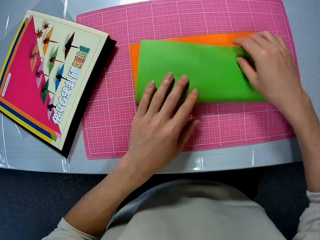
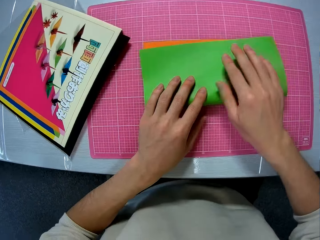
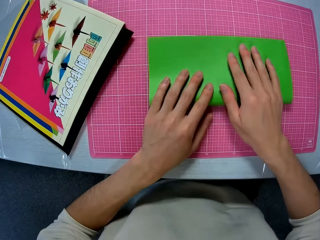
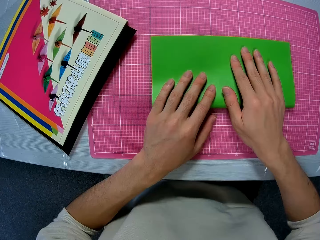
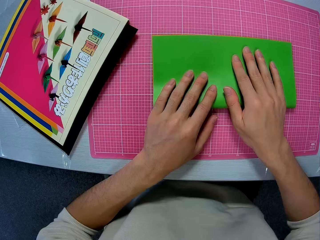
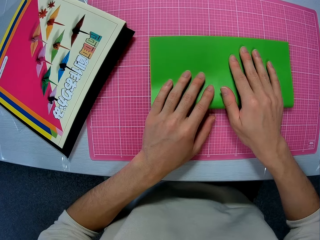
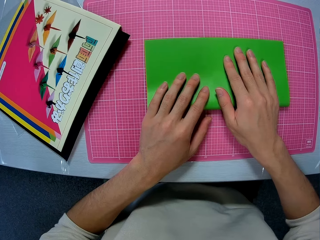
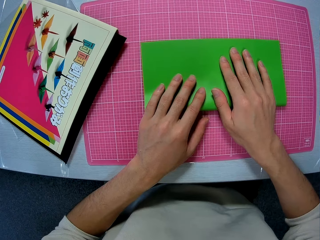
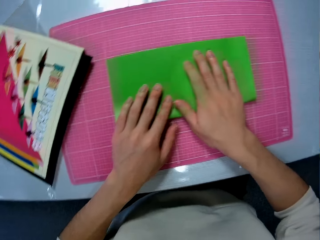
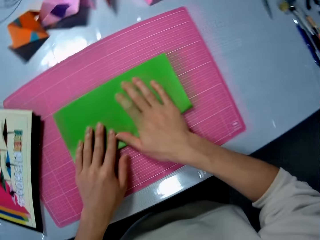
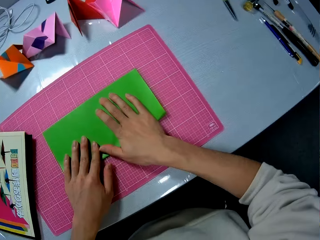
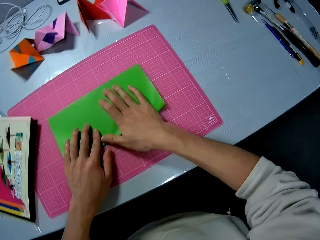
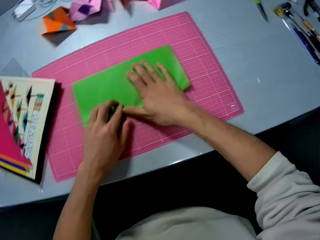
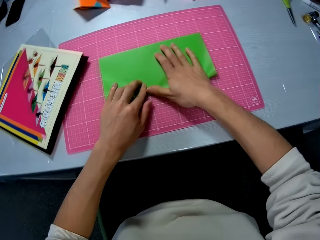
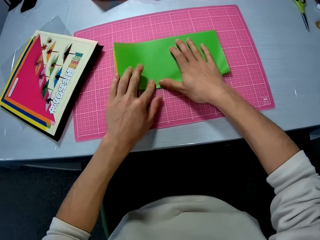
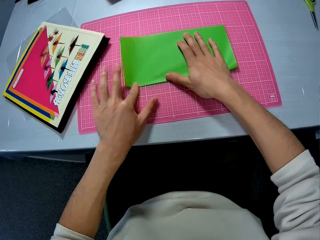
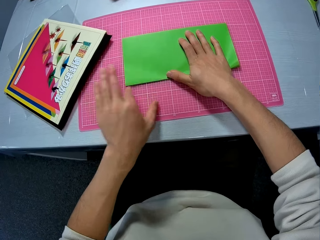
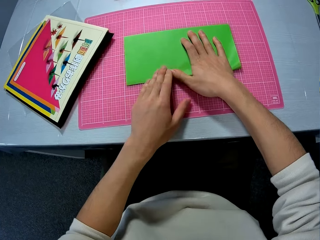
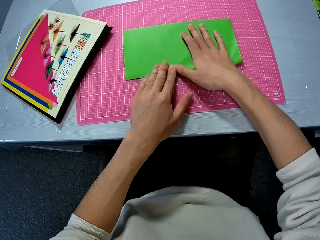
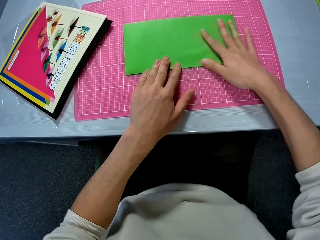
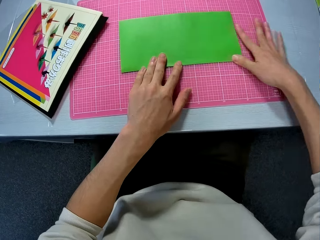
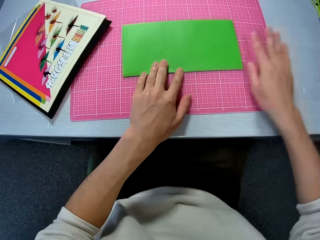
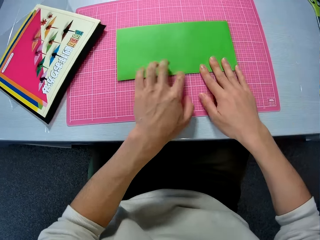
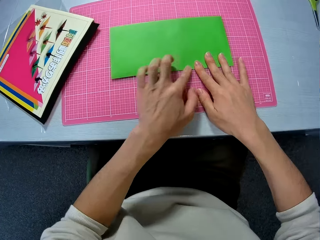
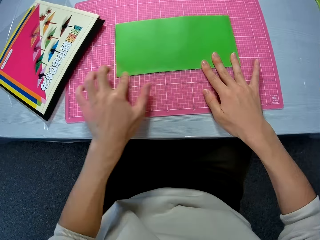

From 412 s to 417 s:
The camera wearer folds the paper.

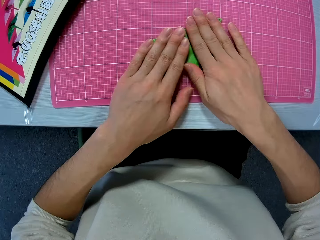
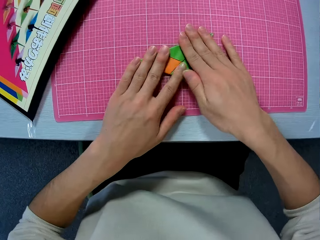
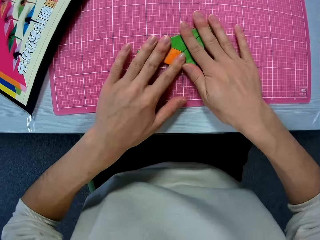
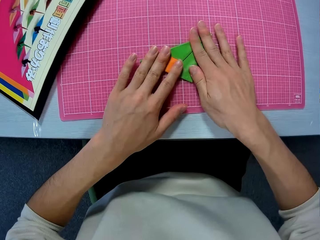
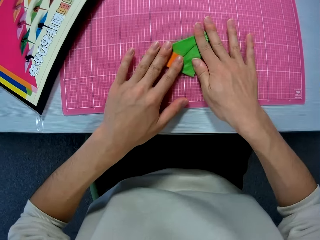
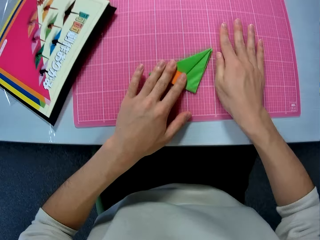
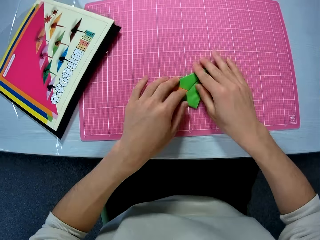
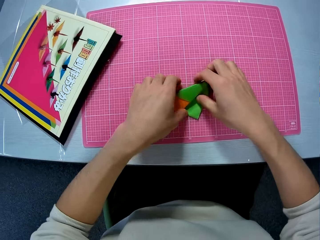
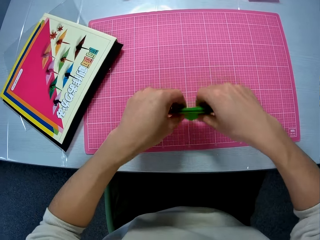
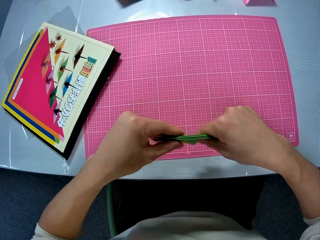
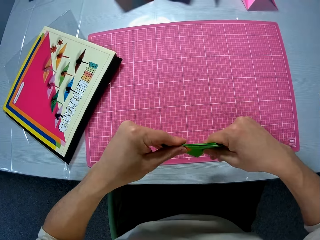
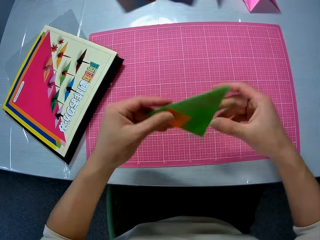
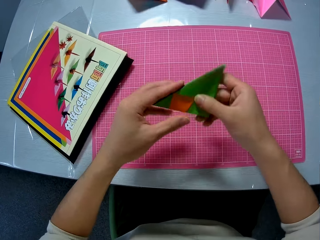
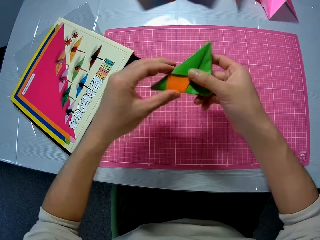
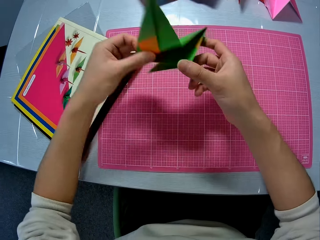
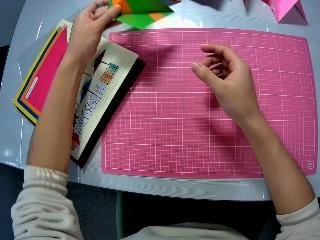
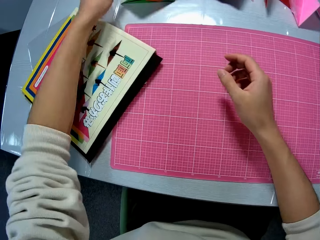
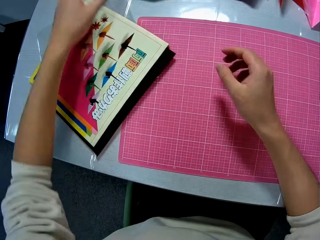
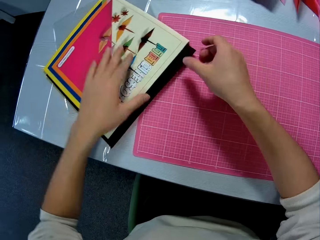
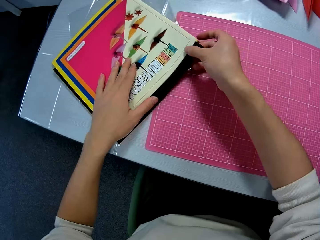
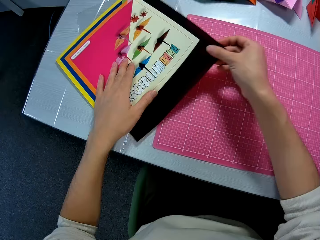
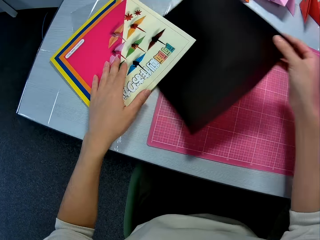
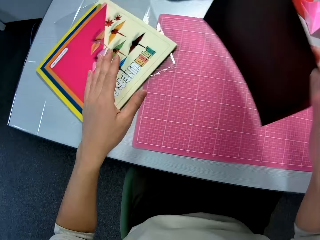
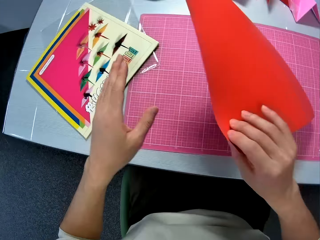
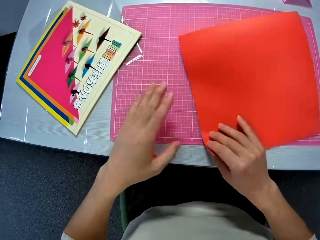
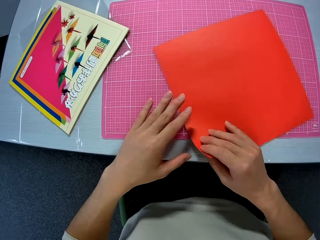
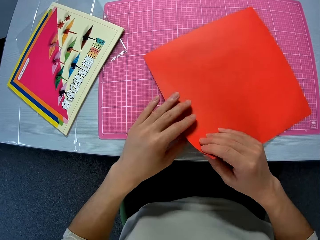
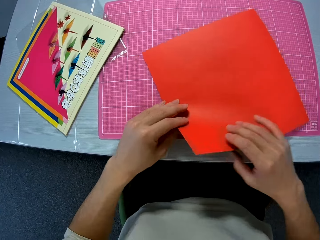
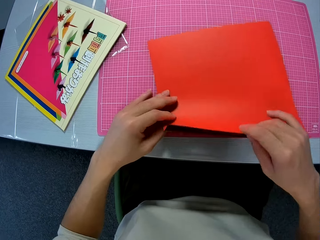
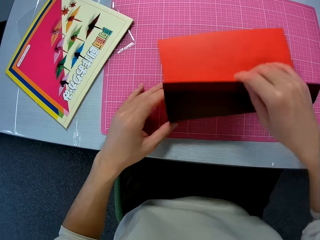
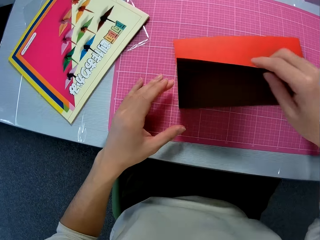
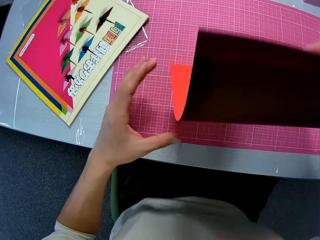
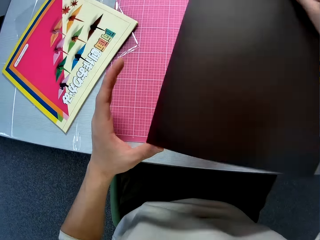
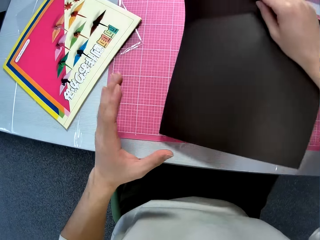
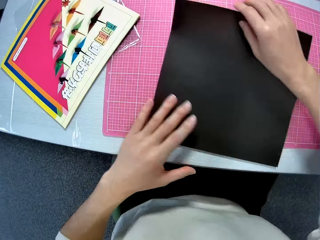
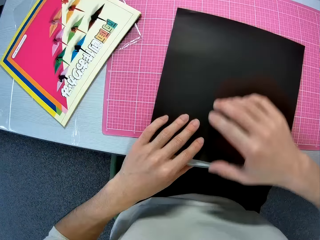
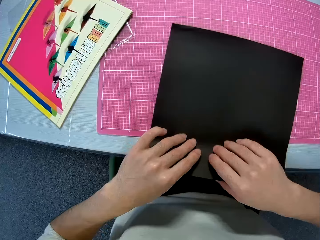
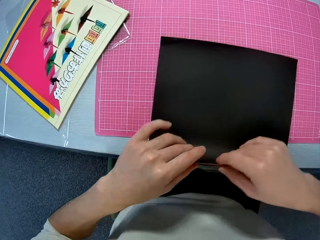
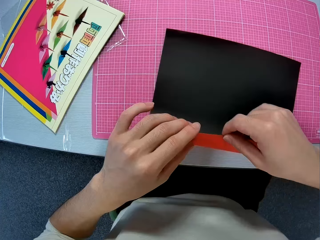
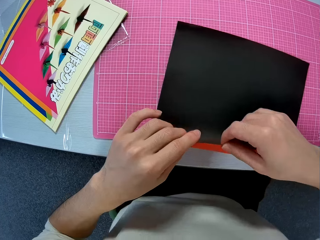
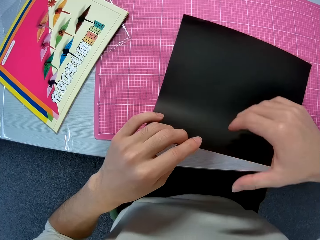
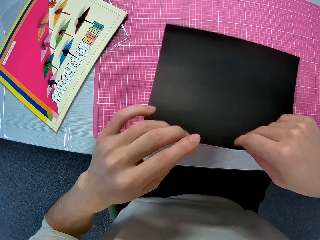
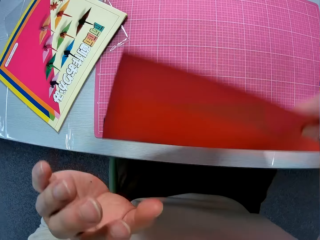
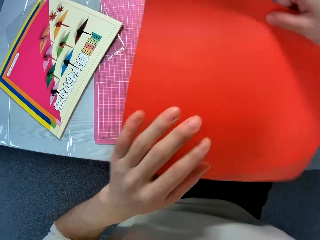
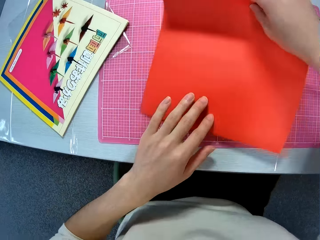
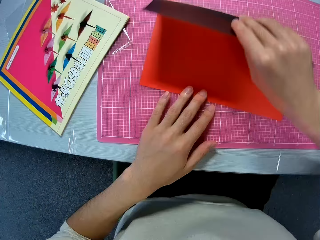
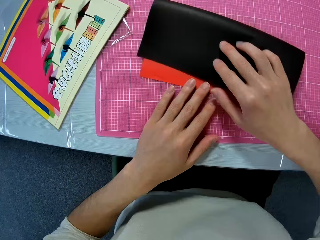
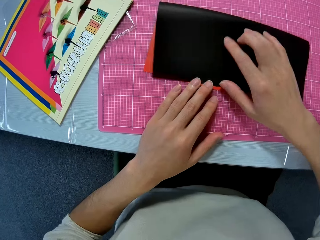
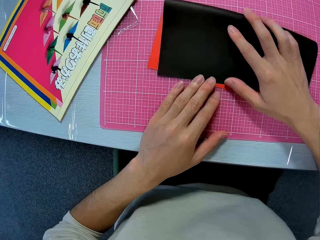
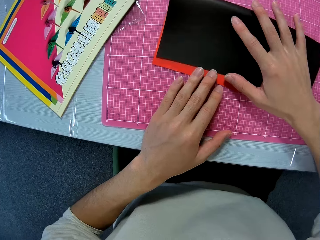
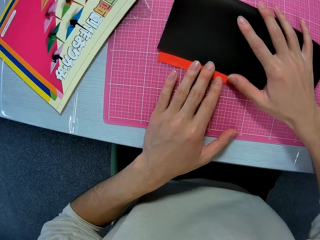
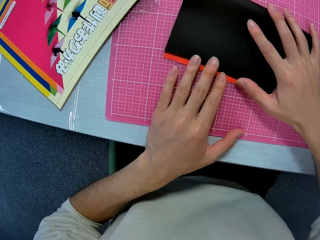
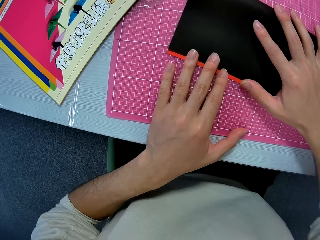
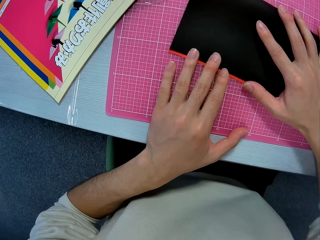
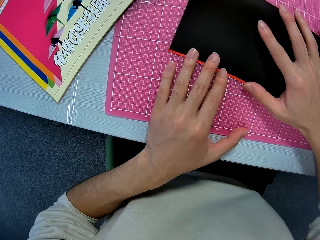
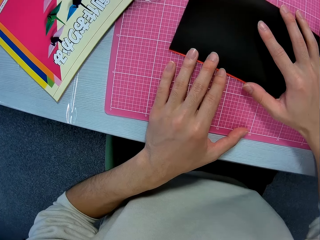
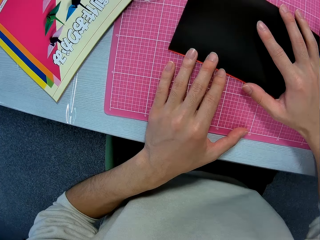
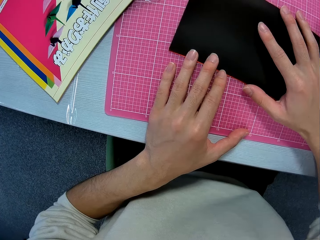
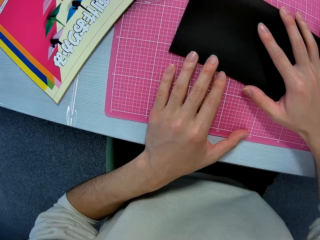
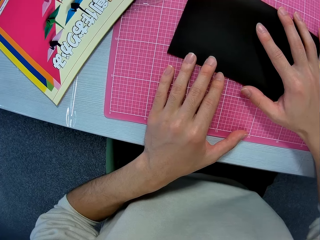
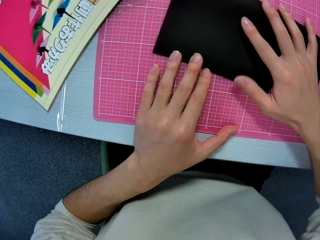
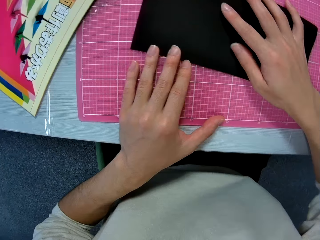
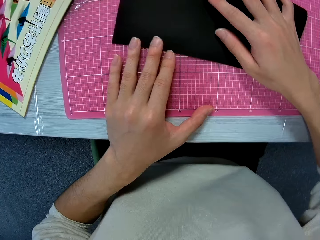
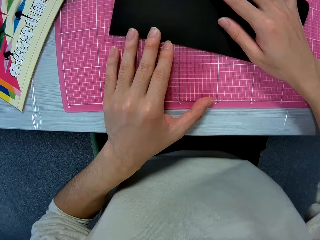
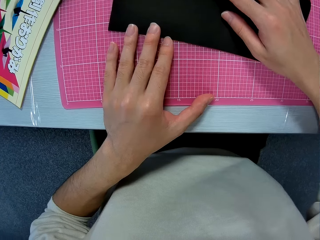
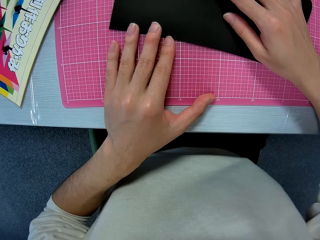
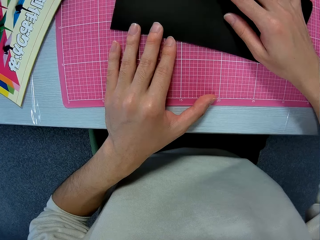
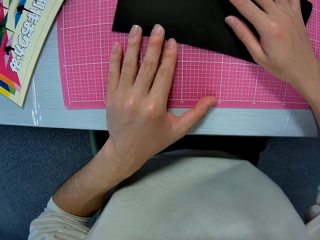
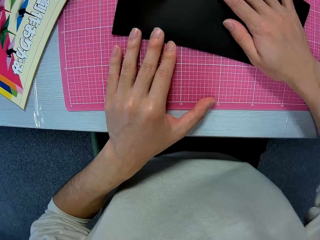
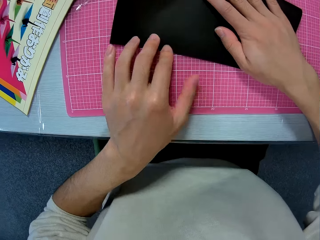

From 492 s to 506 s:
The camera wearer picks up the folded craft sheet on the table. They drop the folded craft sheet on the table. They take out a craft sheet from the pack. They place the craft sheet on the table. They attempt to fold the craft sheet on the table. They turn the craft sheet to the other face. They turn the craft sheet back to the previous face. They fold the craft sheet on the table.

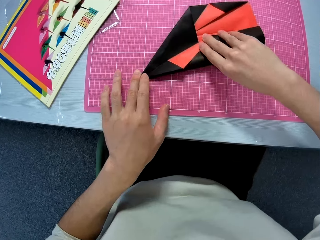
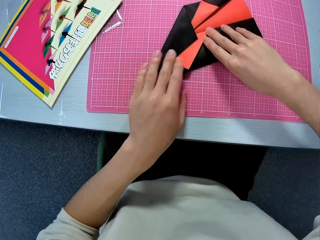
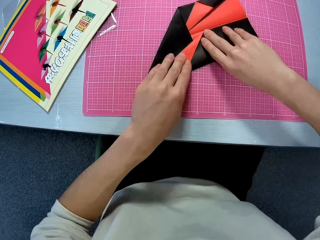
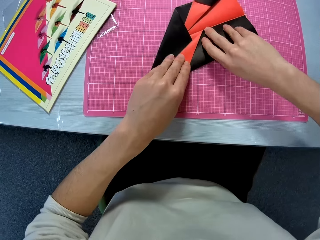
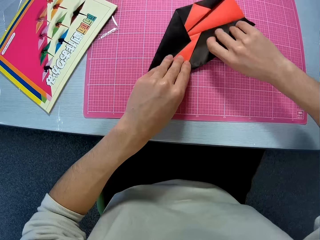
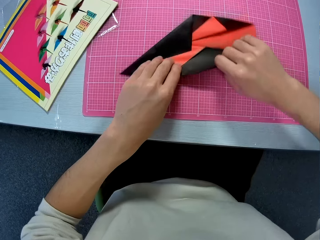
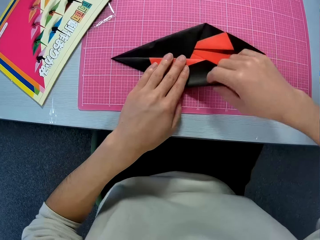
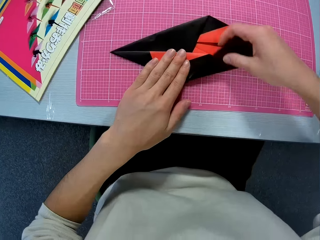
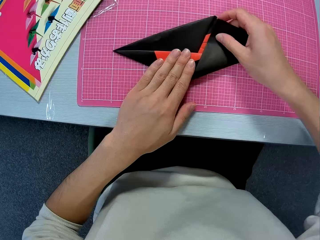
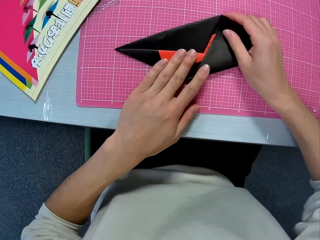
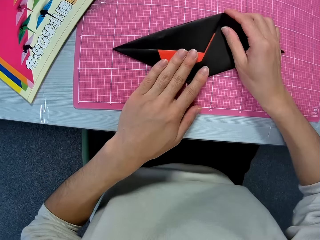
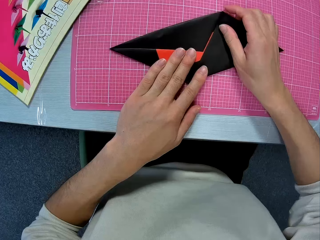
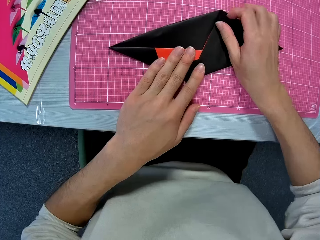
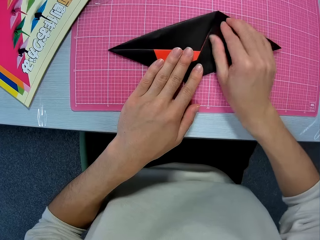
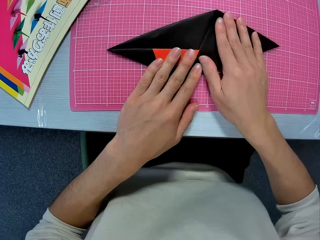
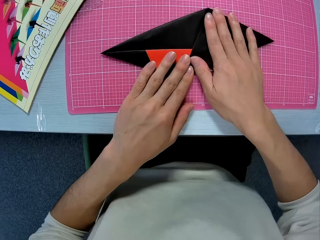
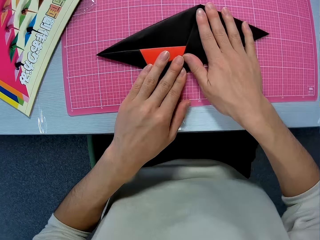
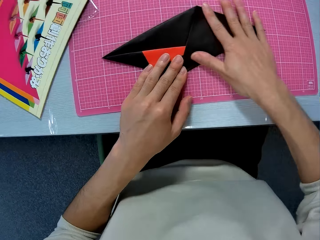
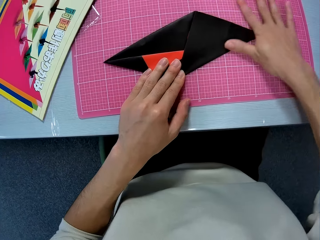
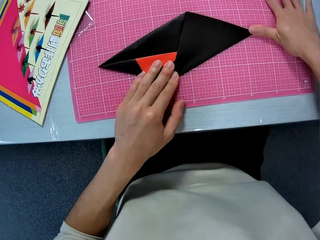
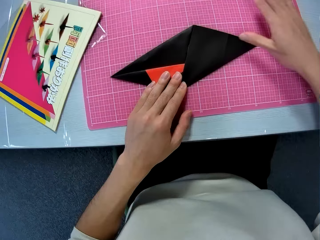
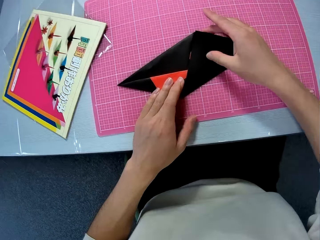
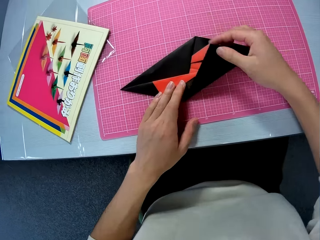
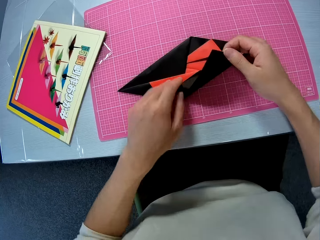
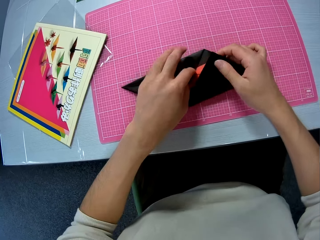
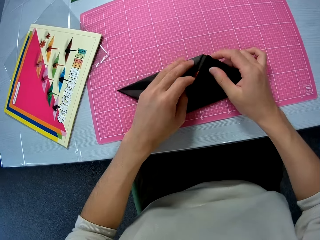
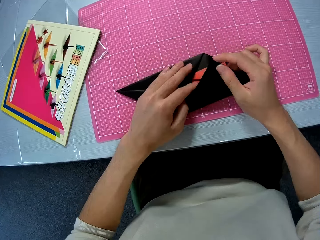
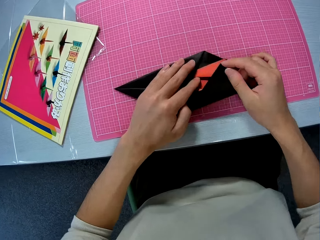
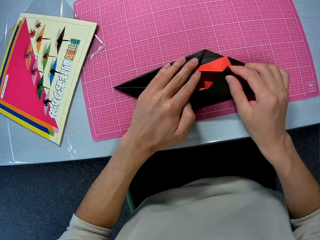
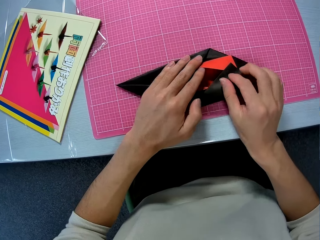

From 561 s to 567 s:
The camera wearer folds a paper craft. They fix the paper craft.
